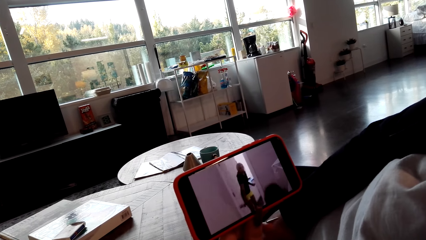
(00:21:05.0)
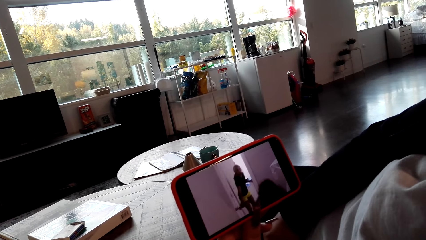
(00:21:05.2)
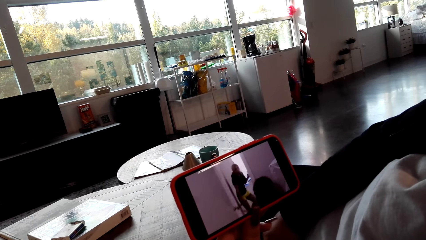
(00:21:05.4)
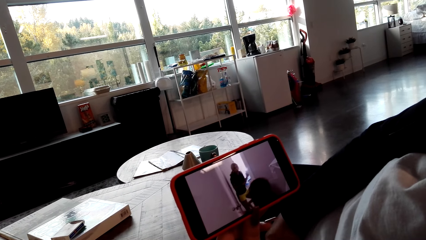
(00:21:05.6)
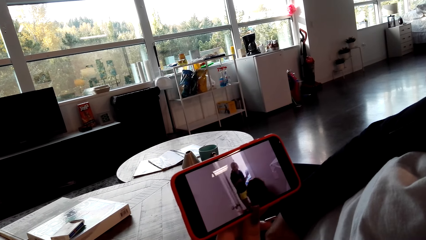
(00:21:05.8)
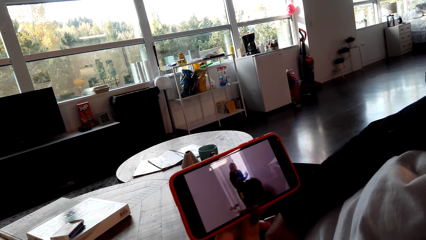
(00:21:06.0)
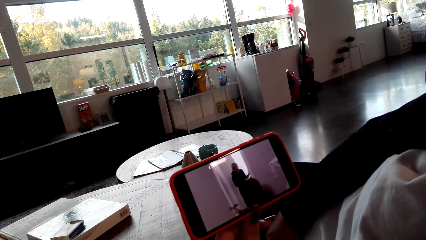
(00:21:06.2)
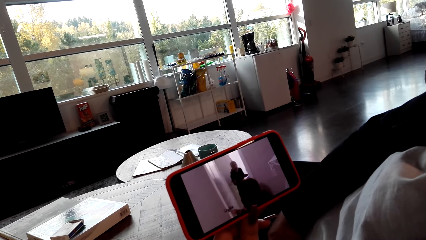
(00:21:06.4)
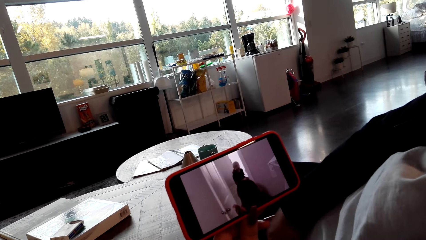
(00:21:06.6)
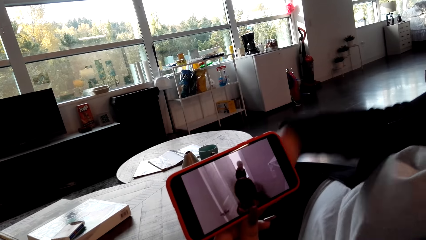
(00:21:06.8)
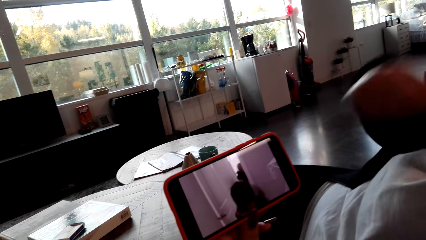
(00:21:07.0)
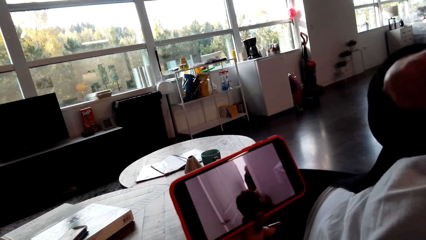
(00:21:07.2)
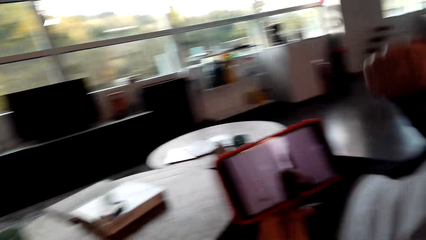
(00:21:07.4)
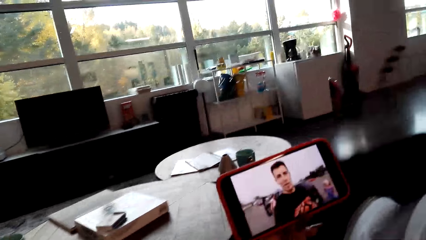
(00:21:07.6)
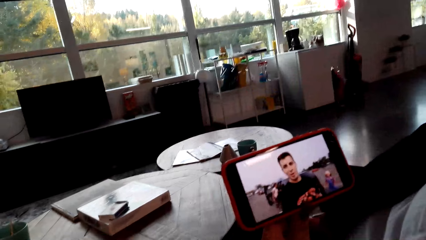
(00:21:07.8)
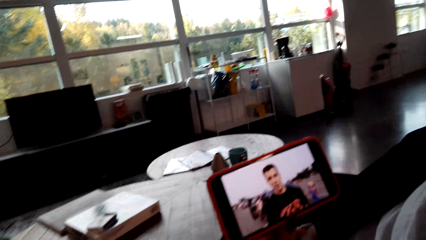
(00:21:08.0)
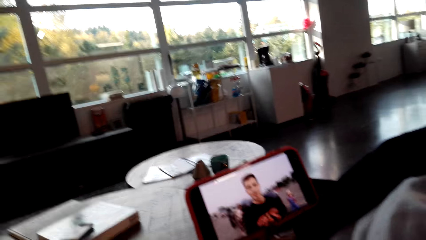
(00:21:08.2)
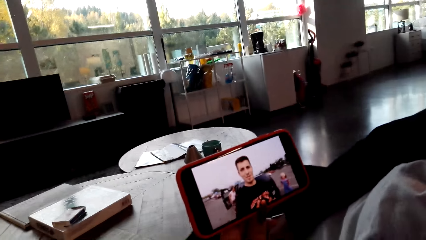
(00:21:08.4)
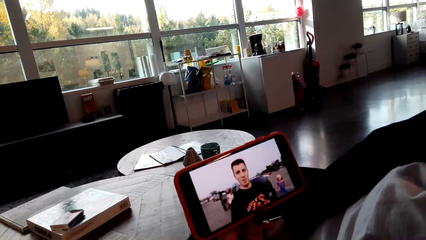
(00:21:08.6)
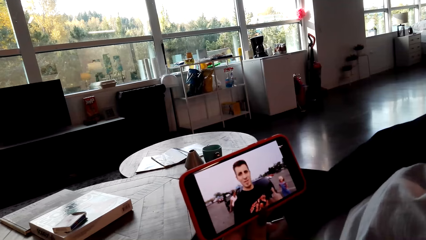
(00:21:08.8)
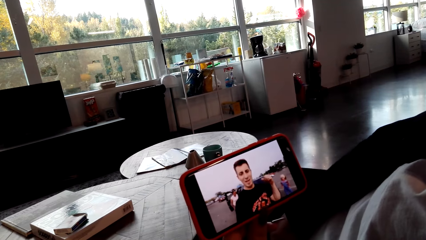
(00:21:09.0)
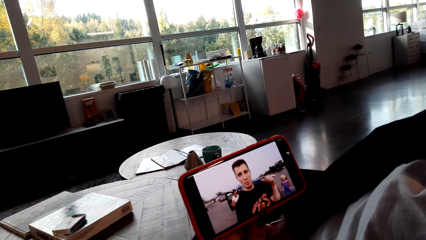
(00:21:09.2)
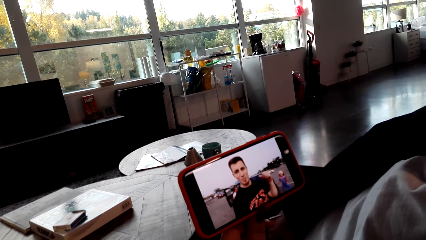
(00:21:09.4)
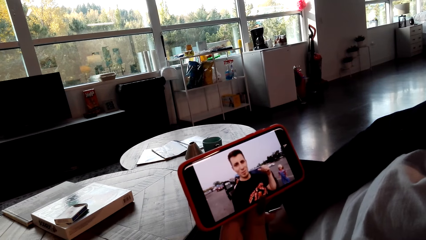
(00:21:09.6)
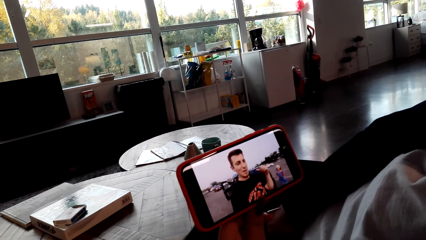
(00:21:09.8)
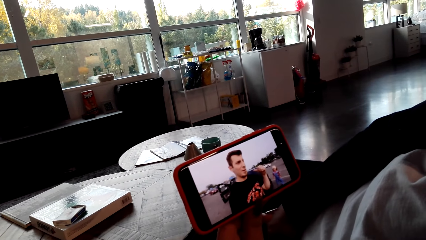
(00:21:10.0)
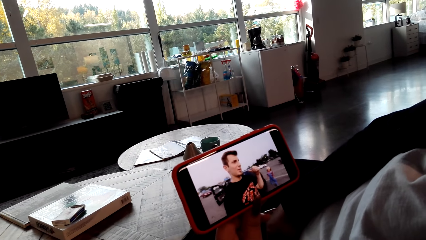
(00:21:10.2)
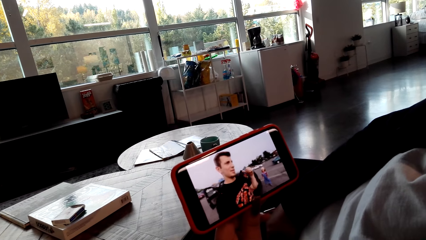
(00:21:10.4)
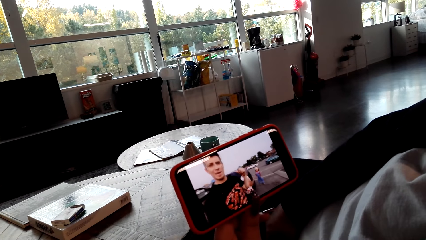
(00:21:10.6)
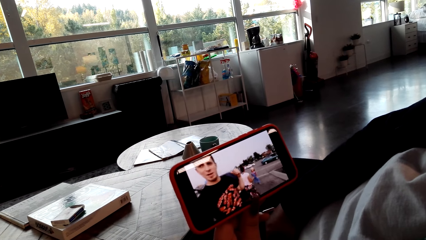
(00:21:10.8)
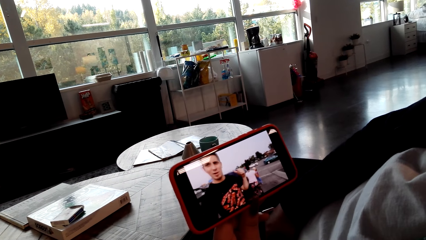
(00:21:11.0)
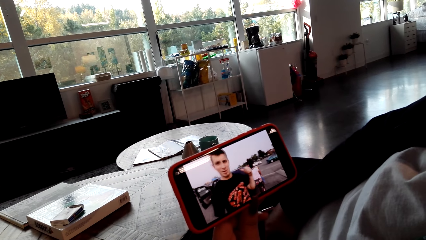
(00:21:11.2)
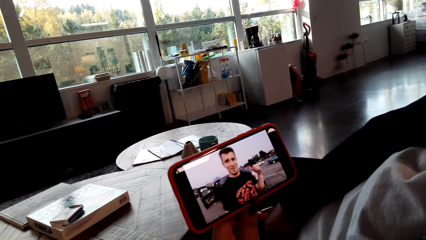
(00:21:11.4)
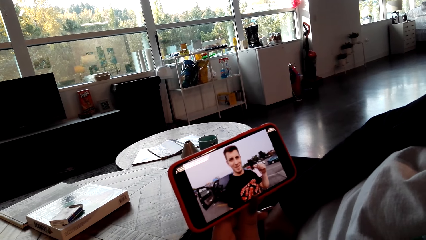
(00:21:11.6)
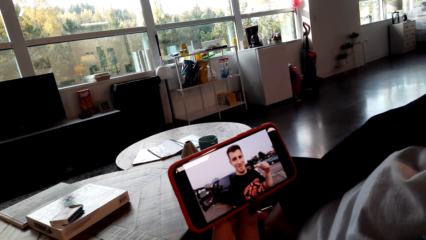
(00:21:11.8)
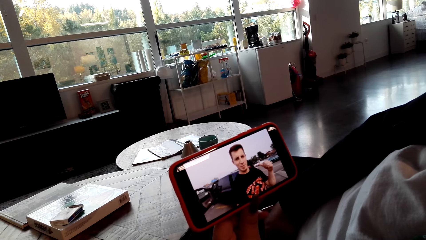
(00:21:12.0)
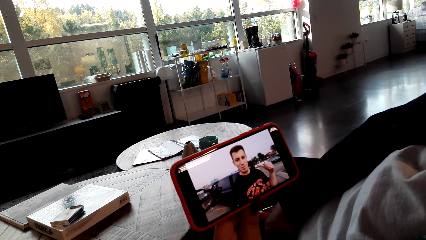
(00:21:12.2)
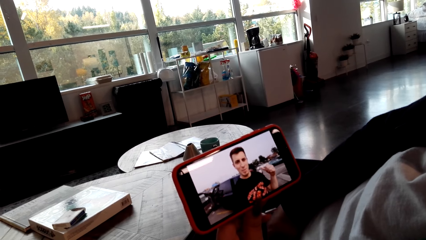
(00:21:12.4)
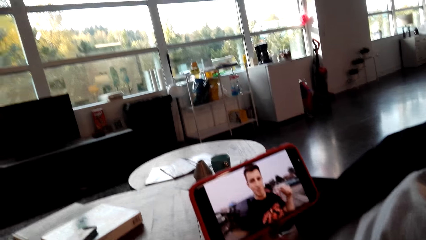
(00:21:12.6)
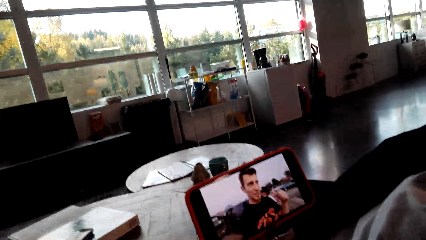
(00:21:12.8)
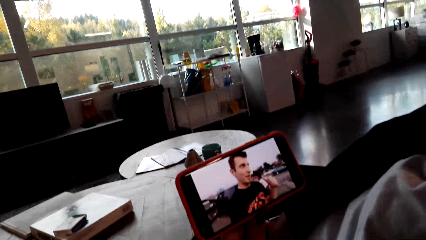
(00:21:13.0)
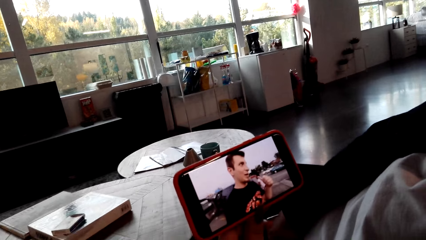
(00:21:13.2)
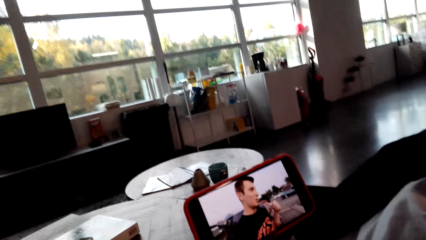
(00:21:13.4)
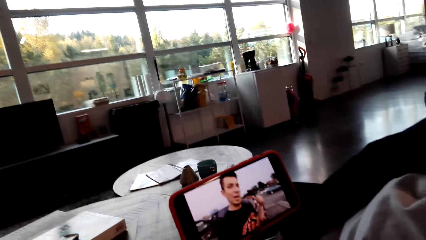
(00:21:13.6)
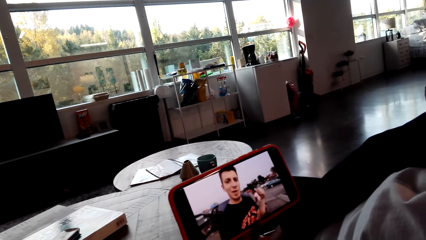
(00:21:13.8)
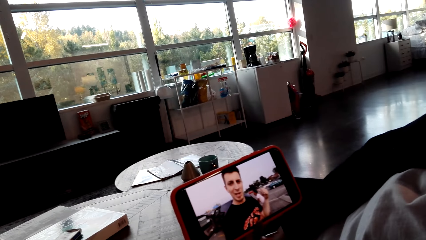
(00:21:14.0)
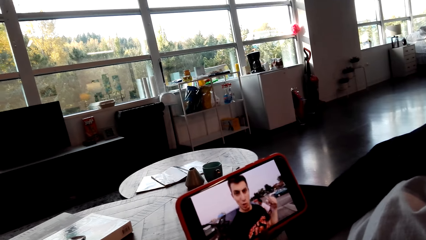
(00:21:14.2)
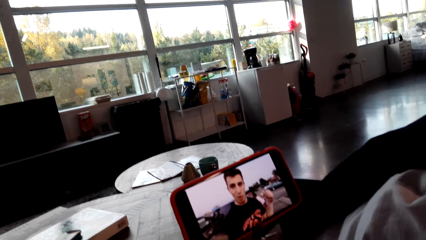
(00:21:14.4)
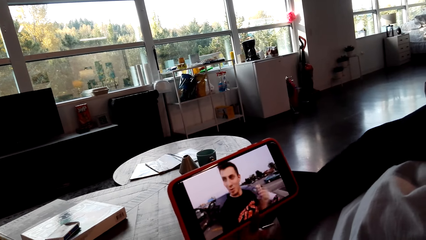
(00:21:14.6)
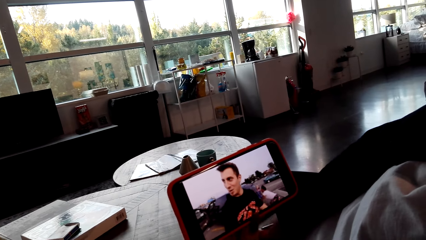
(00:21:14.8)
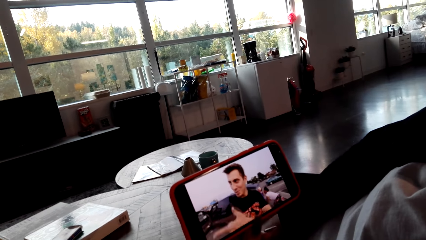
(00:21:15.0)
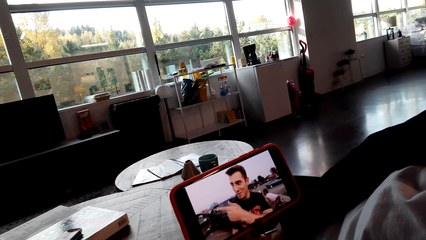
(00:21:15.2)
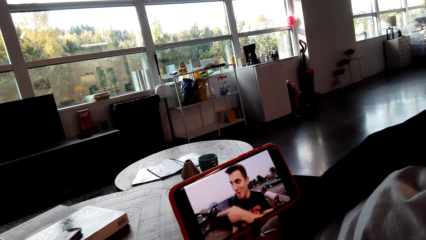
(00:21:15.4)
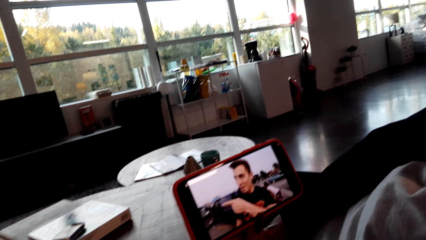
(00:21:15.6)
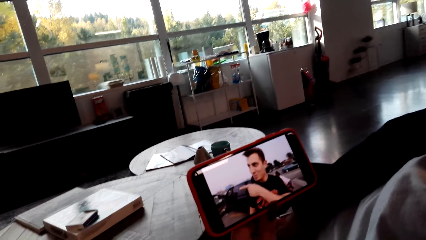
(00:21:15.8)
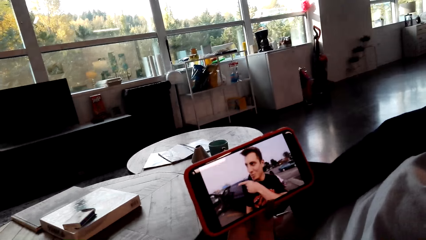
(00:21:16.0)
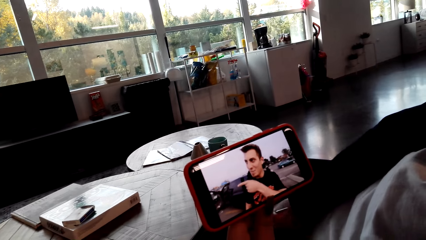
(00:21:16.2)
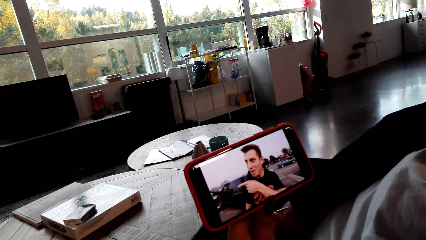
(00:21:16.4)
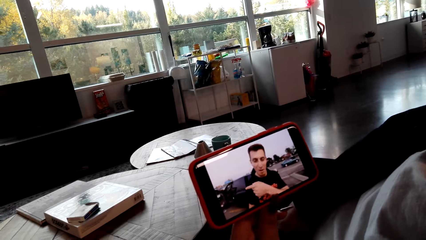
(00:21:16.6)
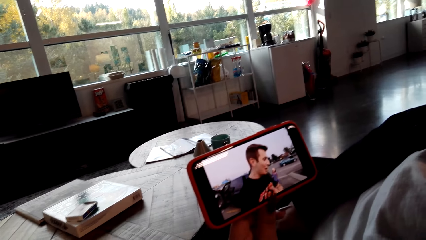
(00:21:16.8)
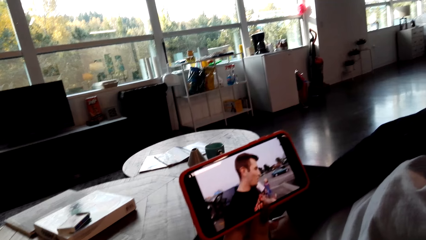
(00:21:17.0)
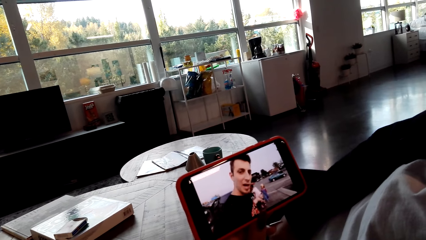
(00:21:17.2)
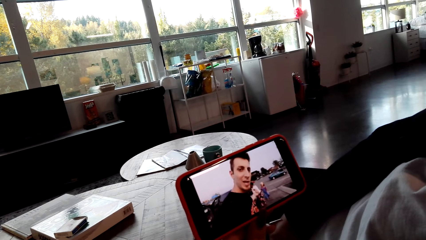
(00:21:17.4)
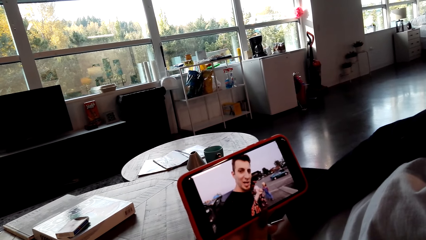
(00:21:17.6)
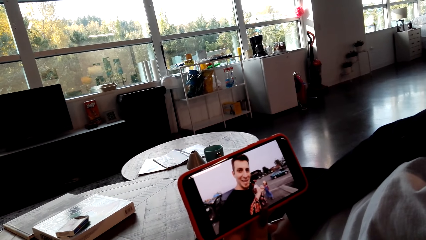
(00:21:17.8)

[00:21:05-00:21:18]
A person moves her hand. The person talks to the camera wearer. The camera wearer moves his body.
